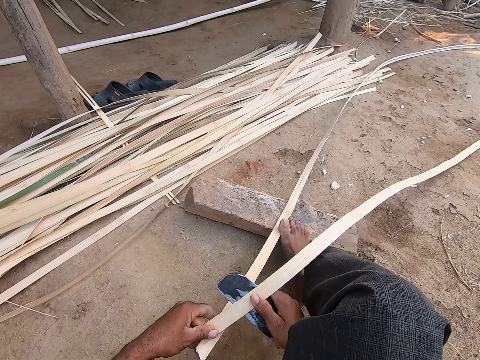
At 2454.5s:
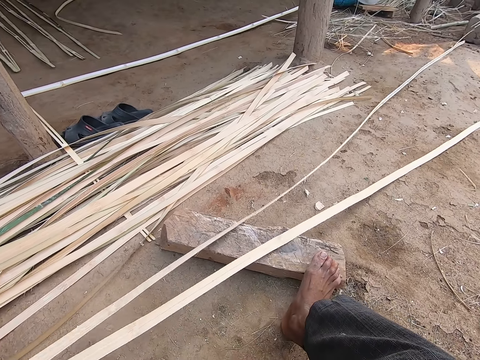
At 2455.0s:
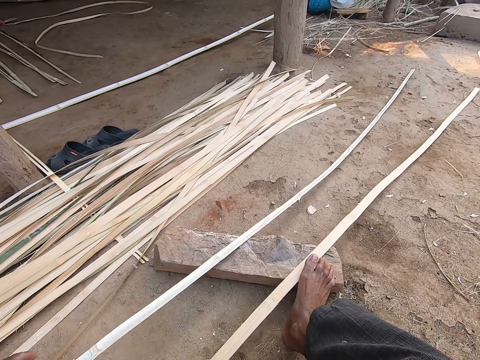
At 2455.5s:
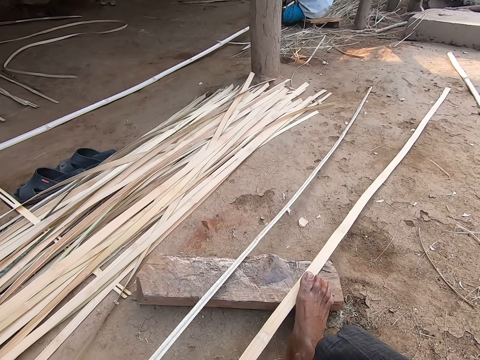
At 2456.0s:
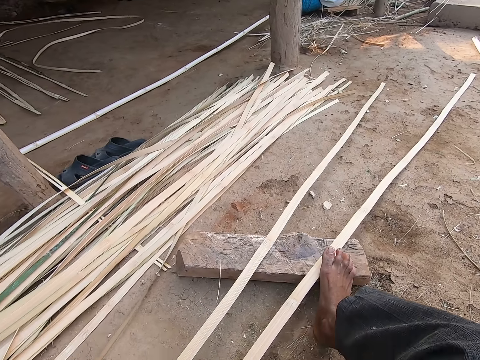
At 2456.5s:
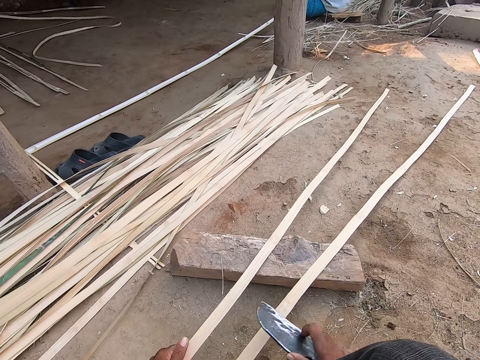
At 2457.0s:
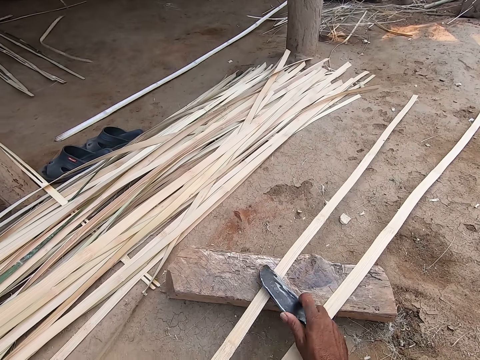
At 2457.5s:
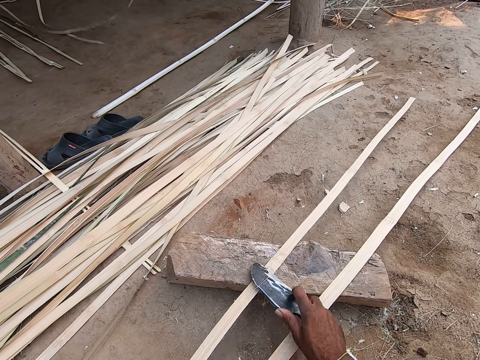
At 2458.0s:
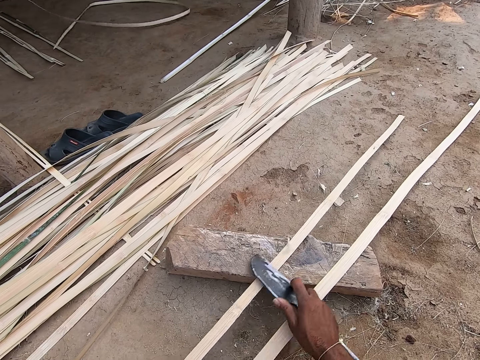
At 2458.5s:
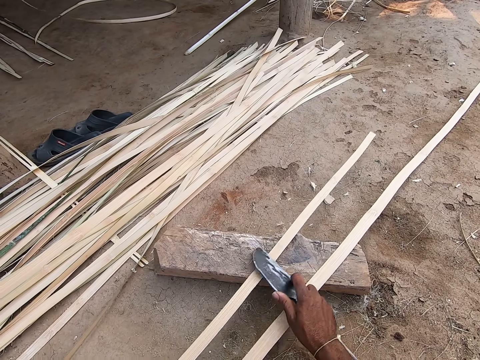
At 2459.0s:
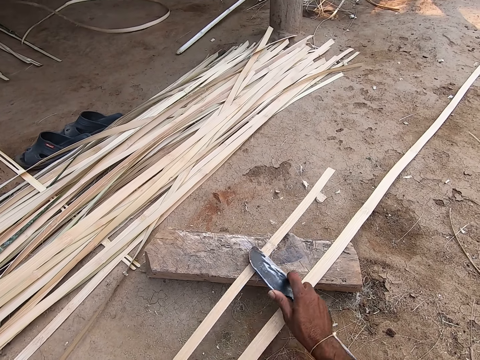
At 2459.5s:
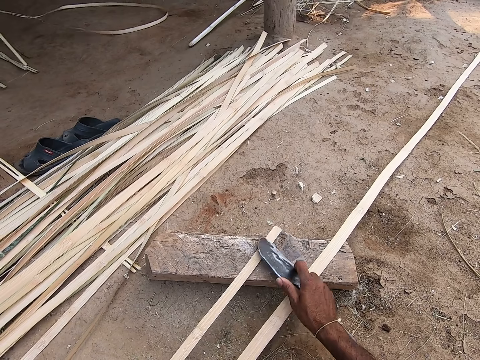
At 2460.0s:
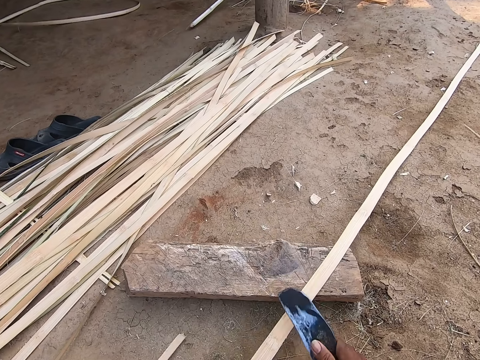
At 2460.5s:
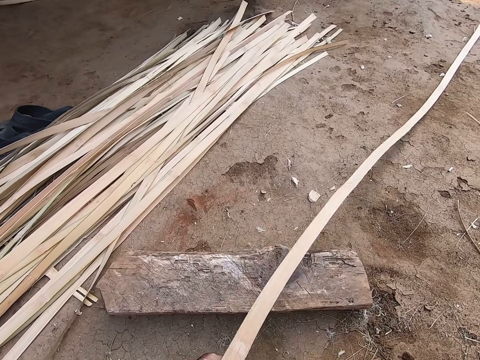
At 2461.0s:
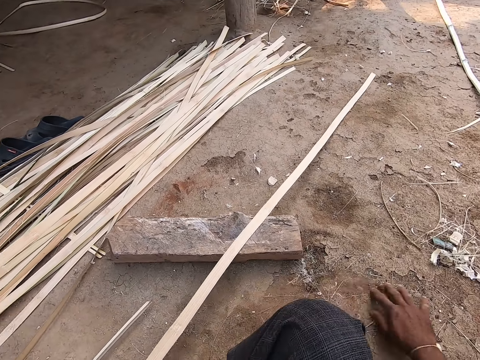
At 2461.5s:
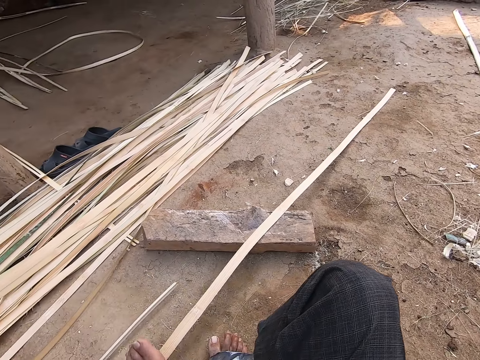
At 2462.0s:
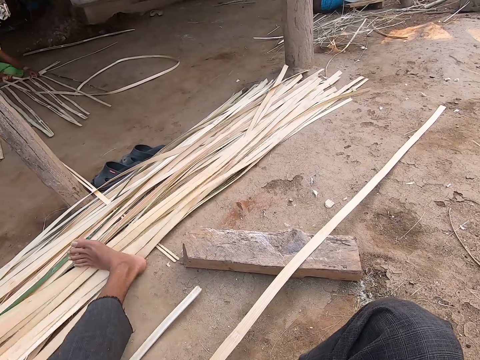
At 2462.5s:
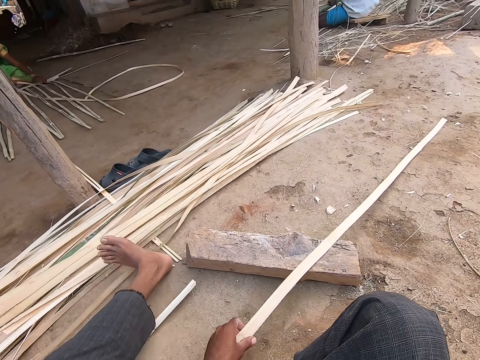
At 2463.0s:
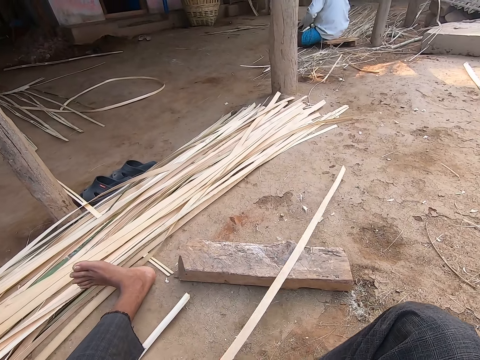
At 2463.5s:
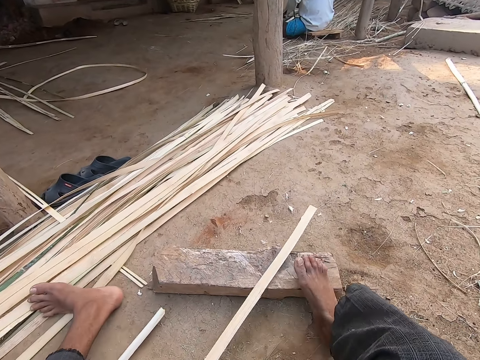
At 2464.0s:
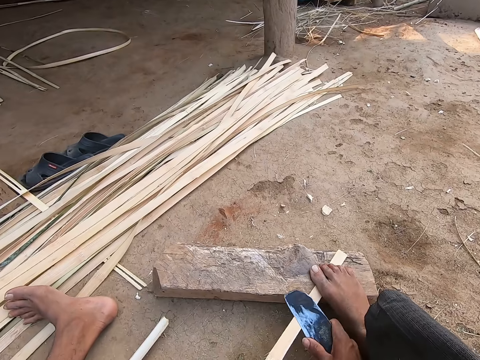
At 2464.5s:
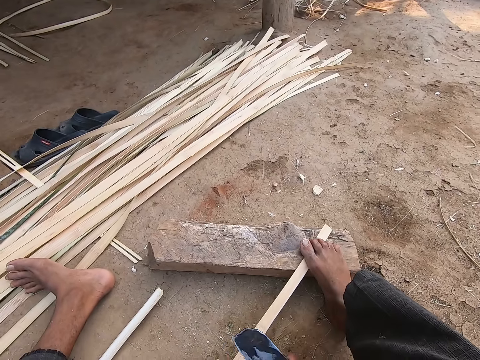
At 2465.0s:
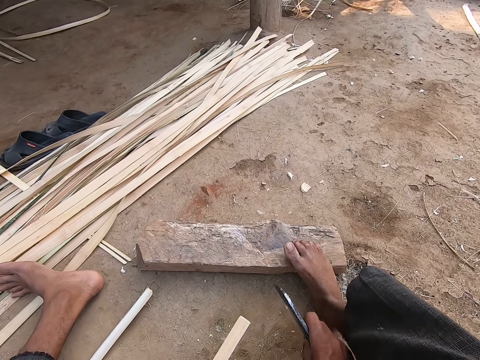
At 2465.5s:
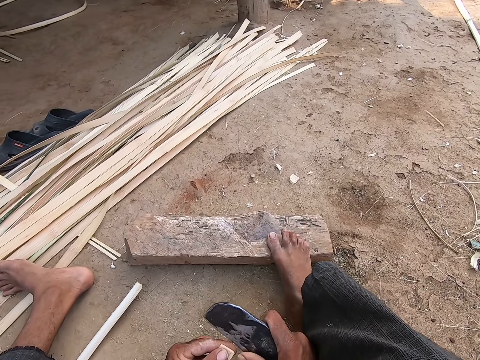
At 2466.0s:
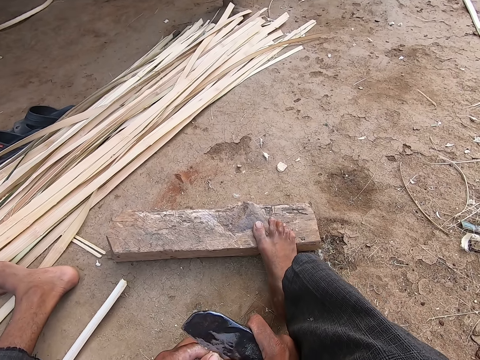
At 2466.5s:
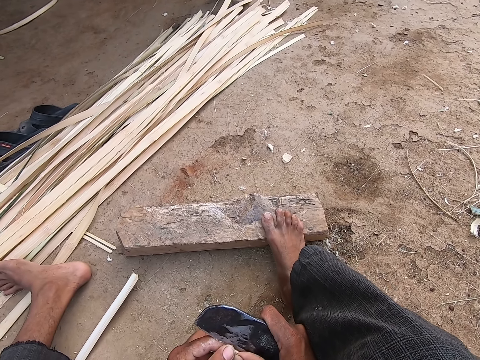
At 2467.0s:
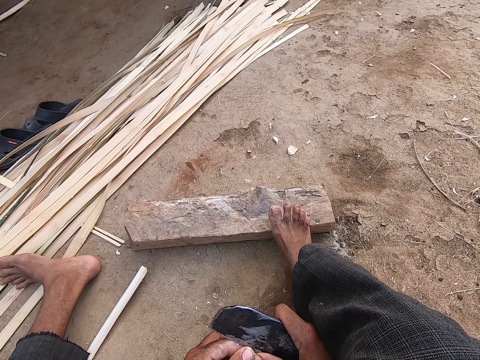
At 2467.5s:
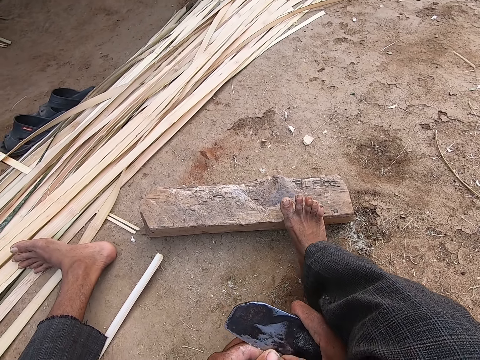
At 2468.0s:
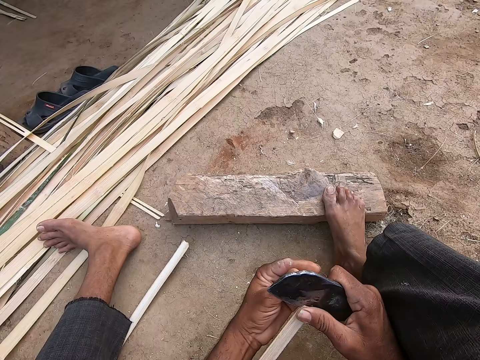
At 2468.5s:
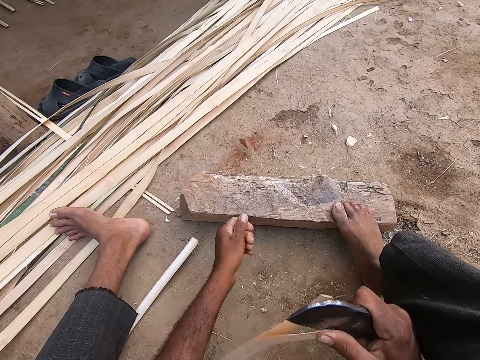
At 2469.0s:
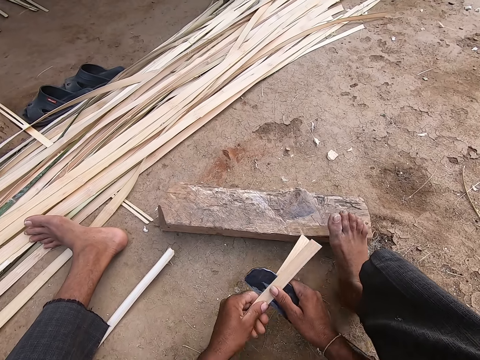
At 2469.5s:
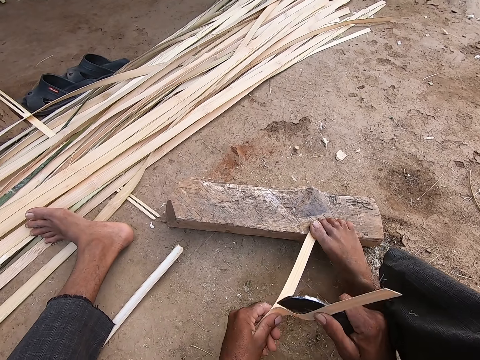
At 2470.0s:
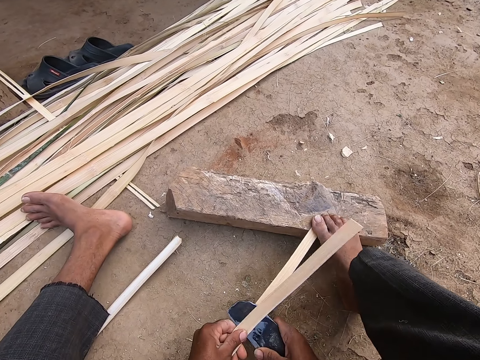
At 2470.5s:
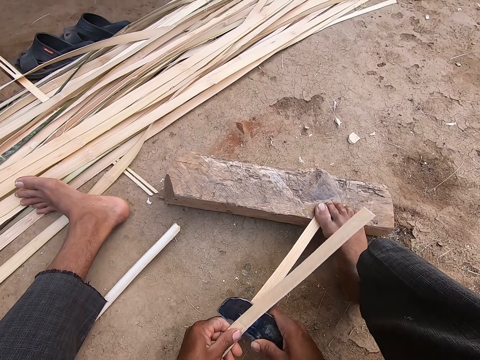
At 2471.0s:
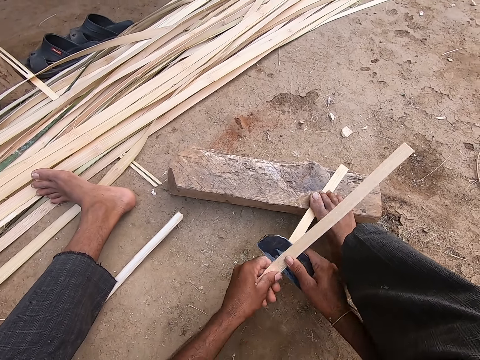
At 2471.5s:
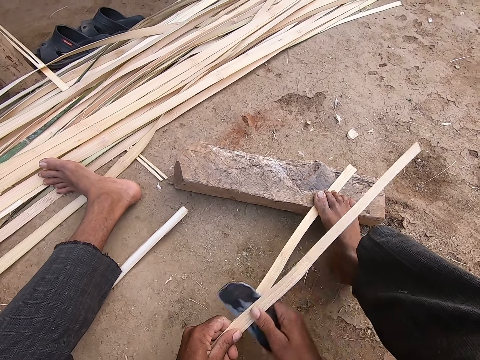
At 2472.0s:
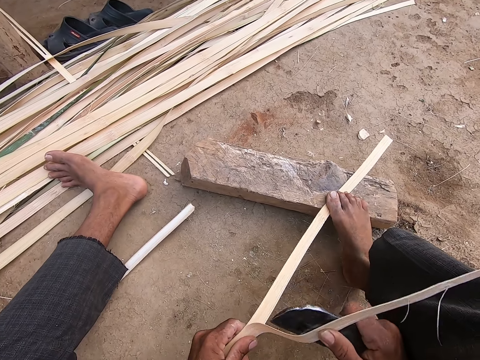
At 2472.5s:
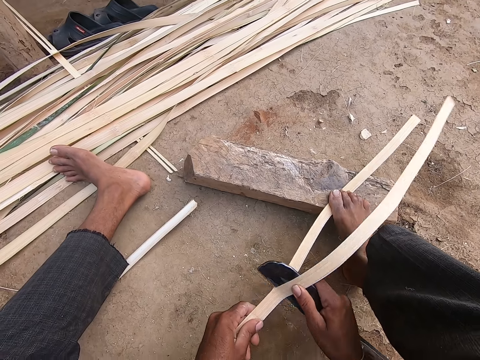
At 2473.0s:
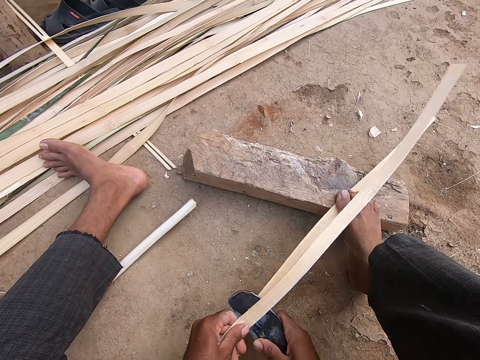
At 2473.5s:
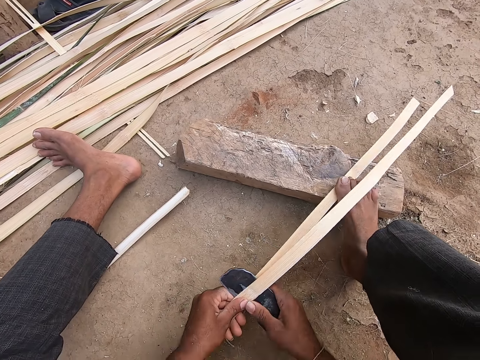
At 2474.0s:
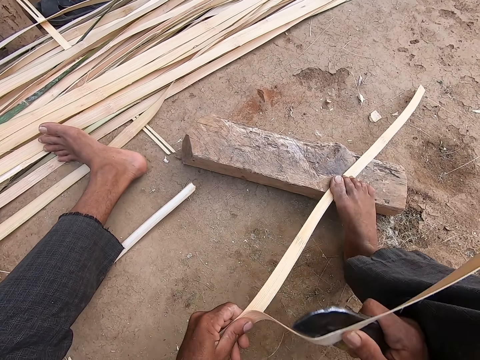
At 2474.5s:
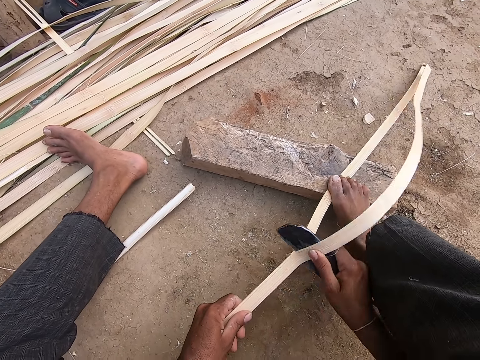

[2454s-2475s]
The camera wearer drops a bamboo slat in his left hand on the ground. He scrapes the bamboo slat in his left hand with the blade in his right hand. He smoothens the reed. He clears the ground with his right hand. He holds the reed. A woman splits a bamboo slat in her left hand with a blade in her right hand. The camera wearer drags the bamboo slat on the ground with his left hand. He places his right leg on the bamboo slat on the log of wood. He scrapes the bamboo slat in his left hand with the blade in his right hand. He smoothens the reed. He pulls the bamboo slat from his leg with his left hand. He splits the bamboo slat with the blade in his left hand. He cuts the reed. He places his right leg on the bamboo slat on the wood log.

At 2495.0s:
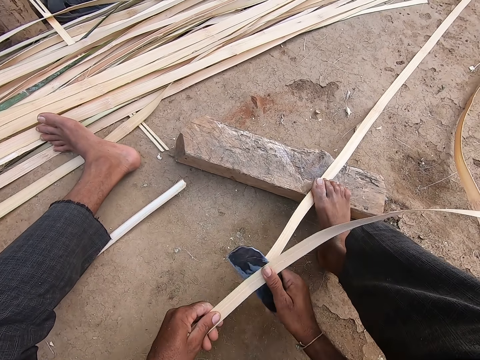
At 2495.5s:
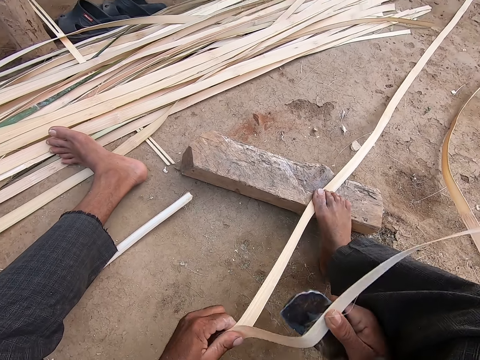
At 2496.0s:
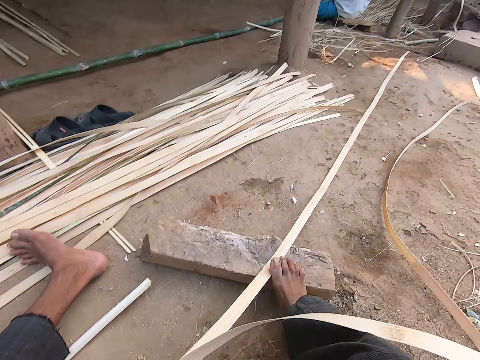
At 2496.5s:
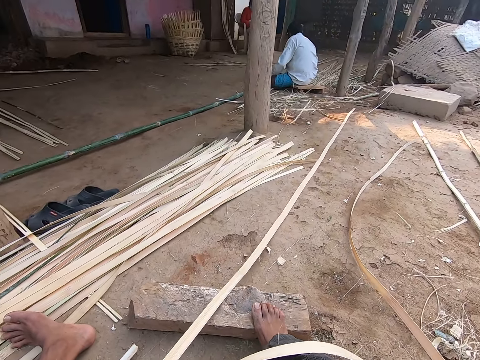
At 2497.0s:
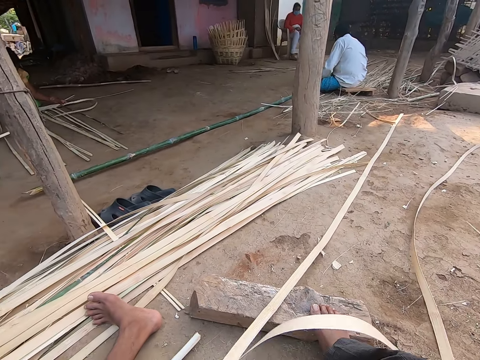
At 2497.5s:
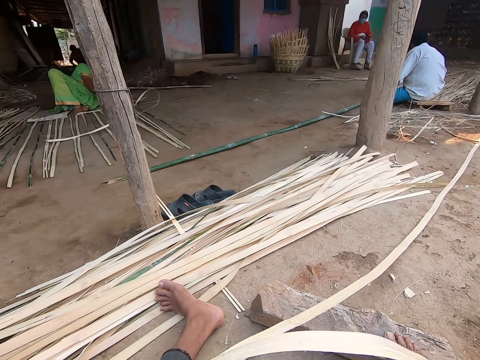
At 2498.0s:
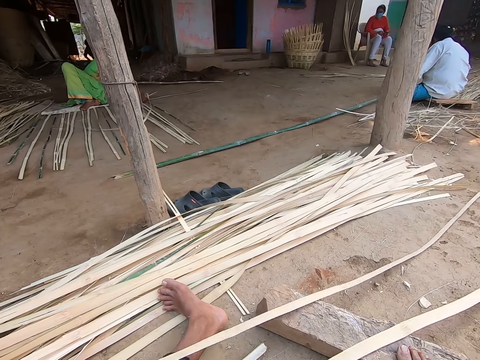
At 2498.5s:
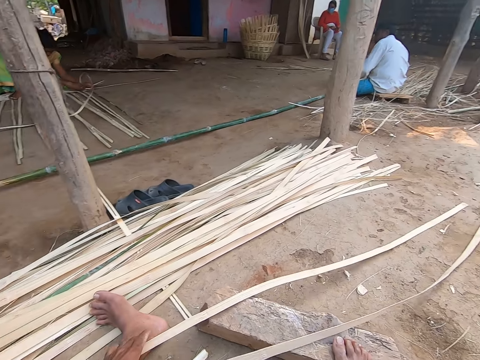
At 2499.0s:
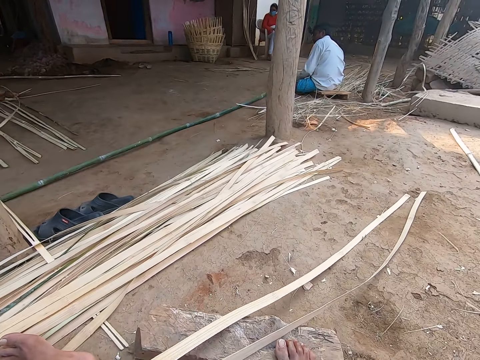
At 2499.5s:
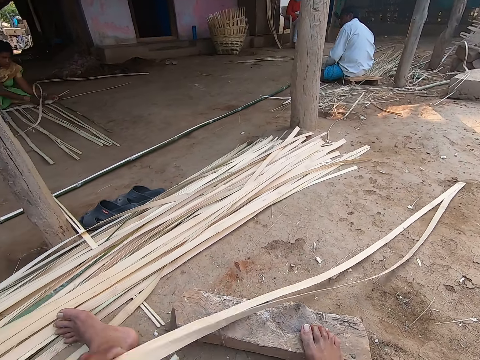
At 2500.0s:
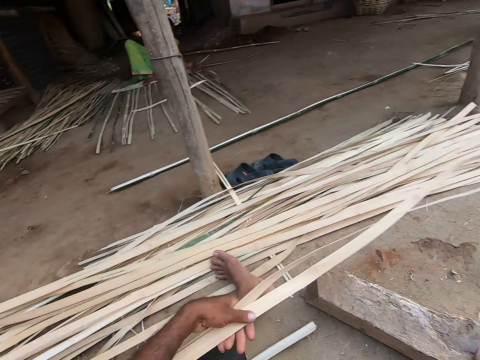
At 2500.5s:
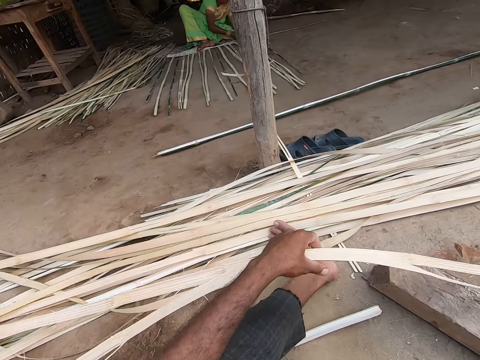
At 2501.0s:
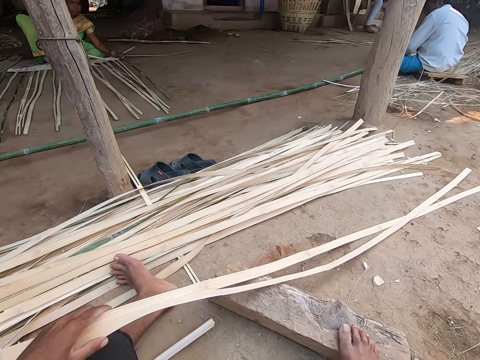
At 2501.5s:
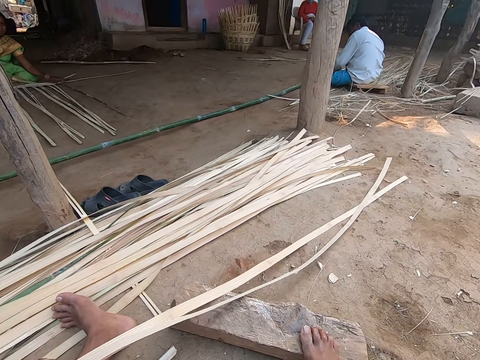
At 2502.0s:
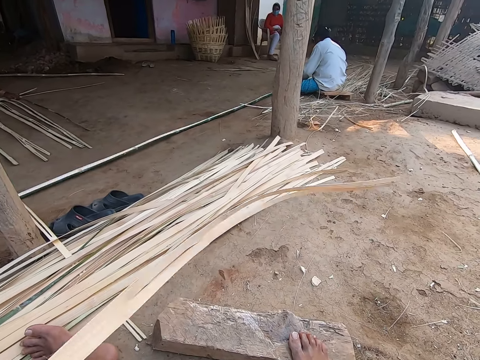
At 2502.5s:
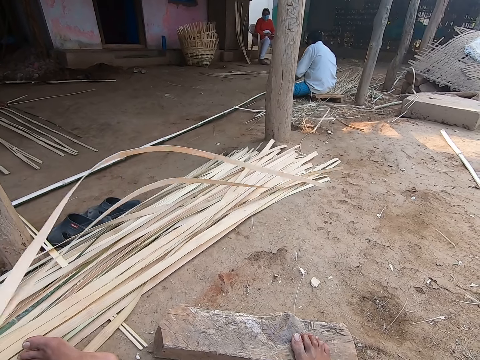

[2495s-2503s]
The camera wearer drags the reeds with his foot. The woman weaves bamboo slats on the ground with both hands. The camera wearer swings bamboo slats in his left hand. He lifts the reed. He sings.
